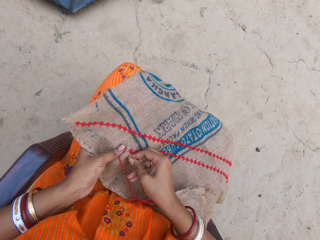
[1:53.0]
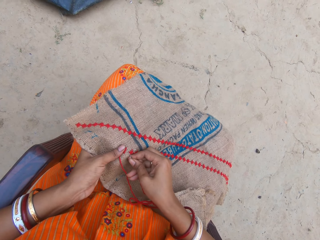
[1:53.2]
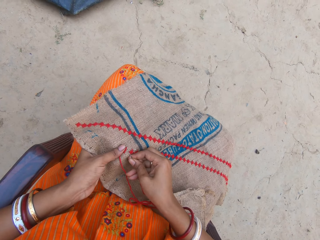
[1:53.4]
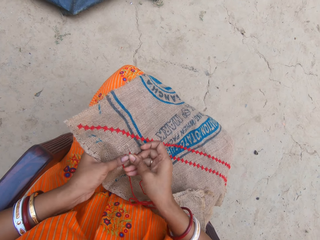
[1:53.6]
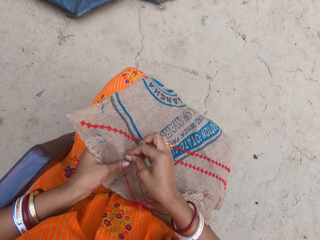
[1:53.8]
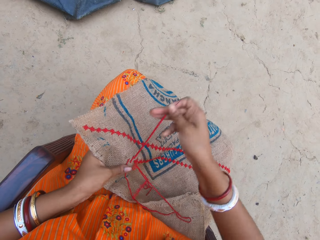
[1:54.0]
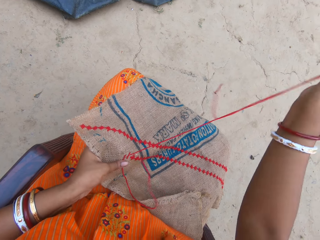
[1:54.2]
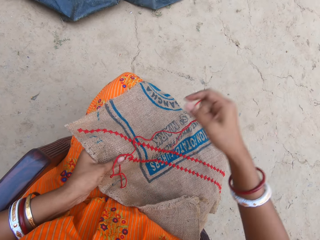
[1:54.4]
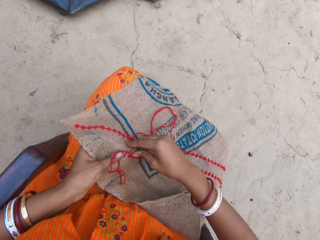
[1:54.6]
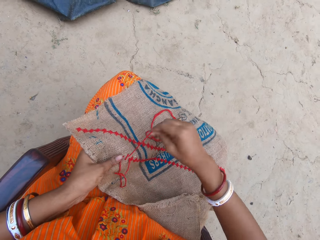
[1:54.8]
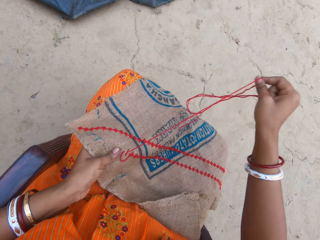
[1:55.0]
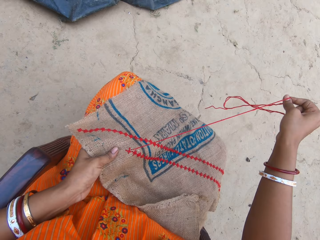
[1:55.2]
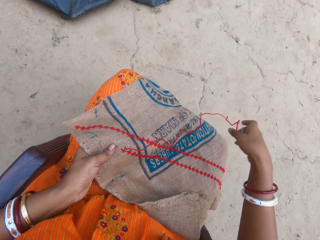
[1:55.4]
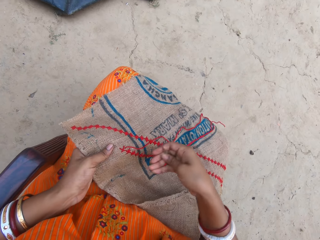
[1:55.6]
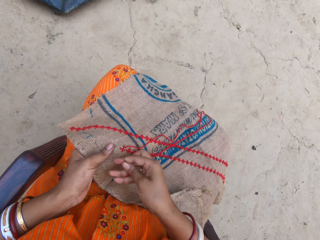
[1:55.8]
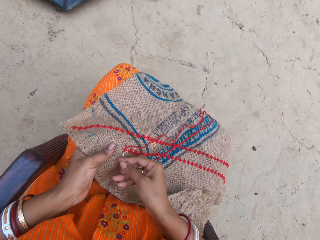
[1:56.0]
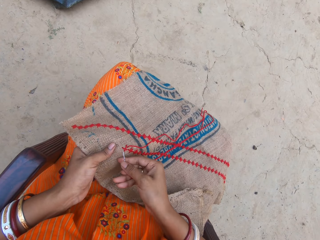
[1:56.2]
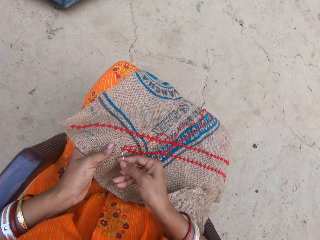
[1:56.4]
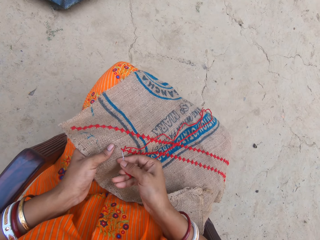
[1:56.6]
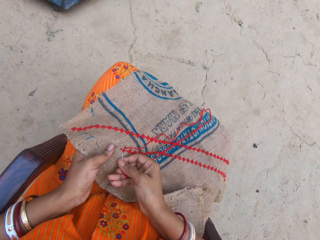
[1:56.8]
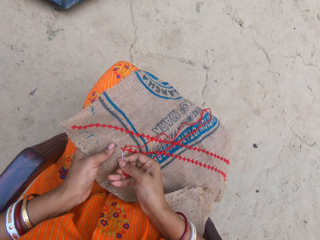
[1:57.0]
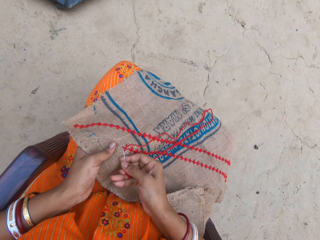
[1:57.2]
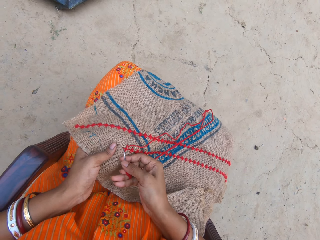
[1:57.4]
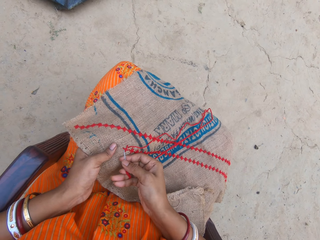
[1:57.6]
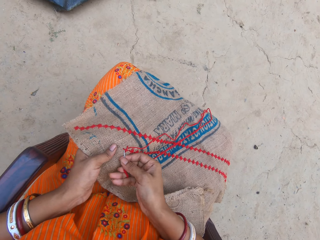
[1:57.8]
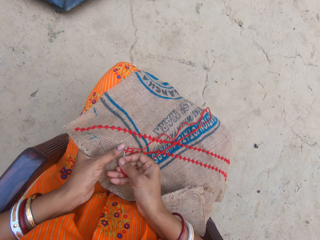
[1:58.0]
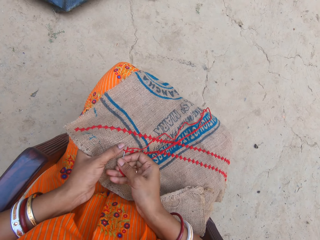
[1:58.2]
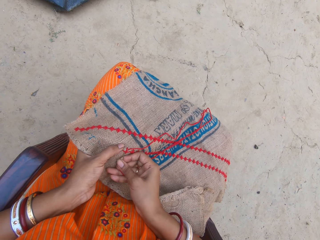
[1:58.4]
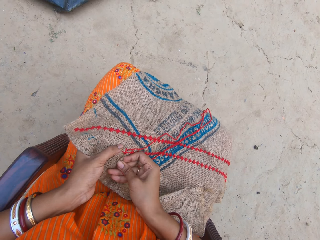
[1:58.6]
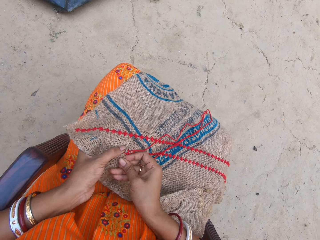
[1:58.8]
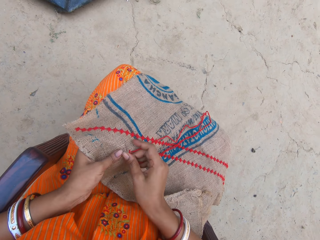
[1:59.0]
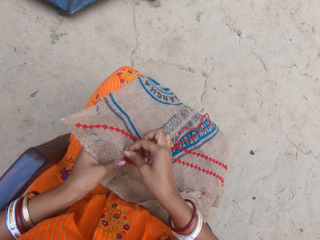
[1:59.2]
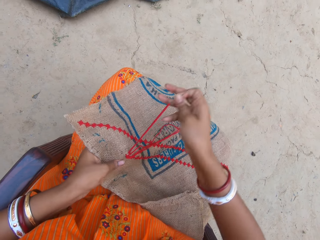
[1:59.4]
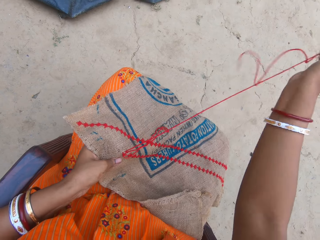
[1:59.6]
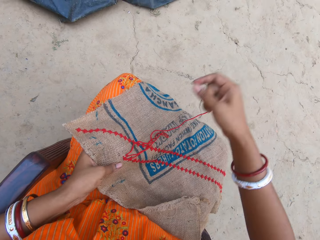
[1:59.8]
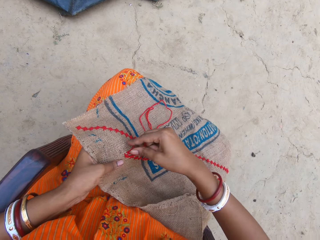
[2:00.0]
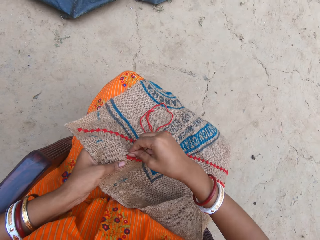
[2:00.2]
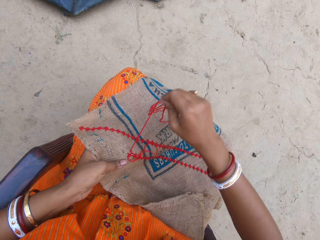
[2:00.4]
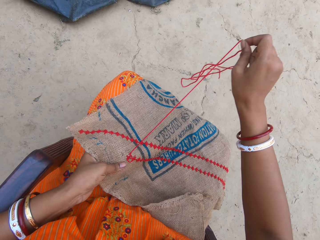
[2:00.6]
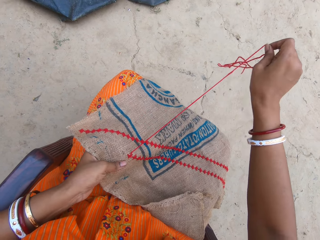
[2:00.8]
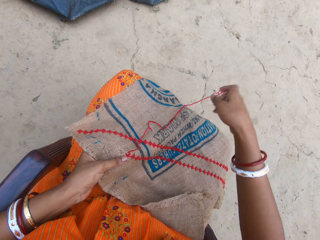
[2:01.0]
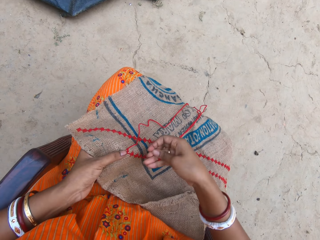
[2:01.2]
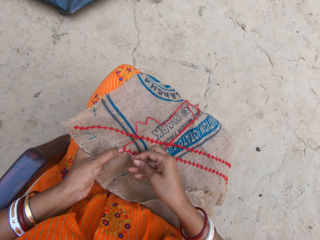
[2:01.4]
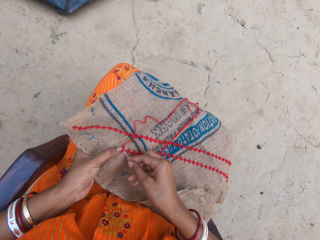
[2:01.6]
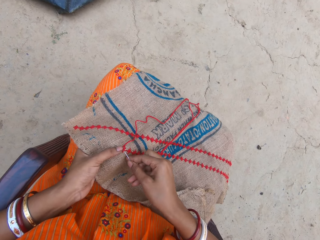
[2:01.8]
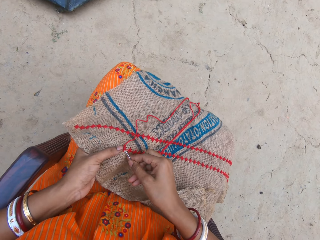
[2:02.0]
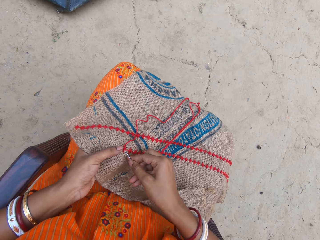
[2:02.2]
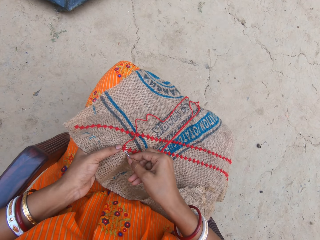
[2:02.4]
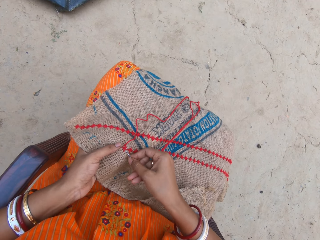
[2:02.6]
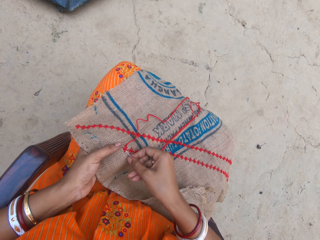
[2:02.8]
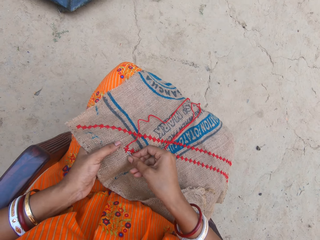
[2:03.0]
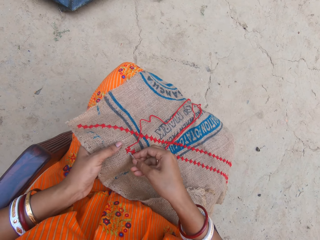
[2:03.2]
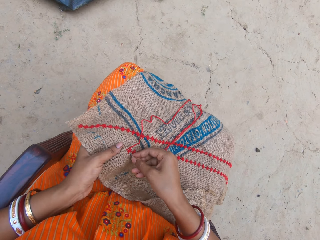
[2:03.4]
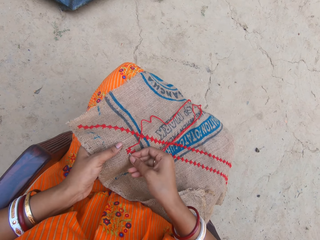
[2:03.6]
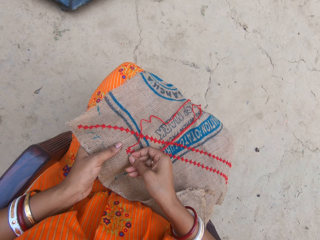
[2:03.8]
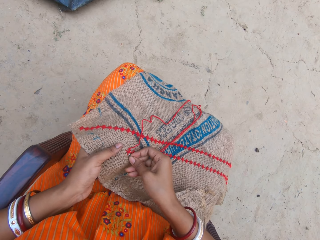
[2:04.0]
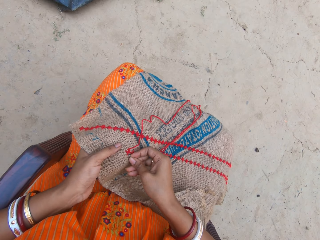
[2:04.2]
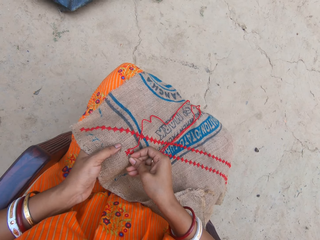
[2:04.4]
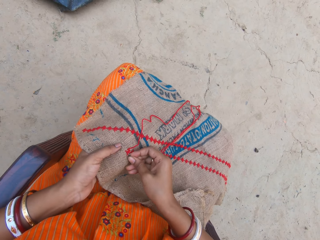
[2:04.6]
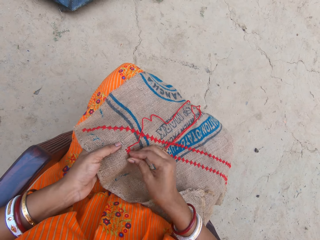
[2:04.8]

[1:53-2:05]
The camera wearer pulls the thread. They sew the fabric. They pull the thread. They sew the fabric.

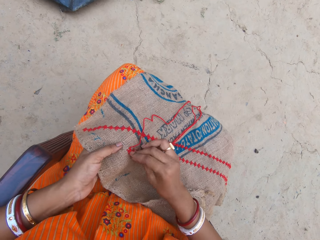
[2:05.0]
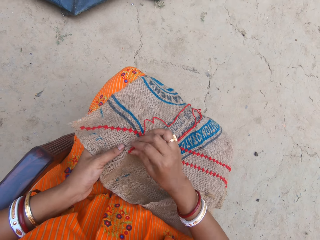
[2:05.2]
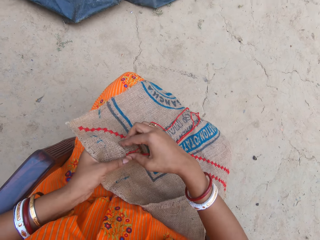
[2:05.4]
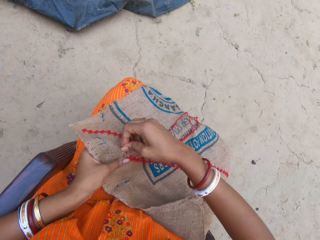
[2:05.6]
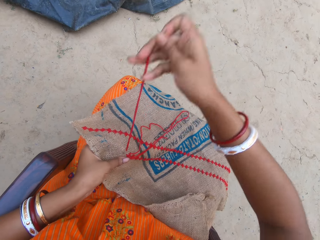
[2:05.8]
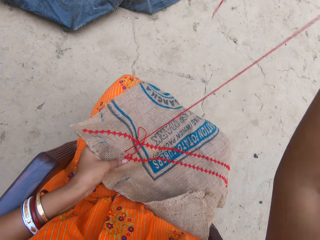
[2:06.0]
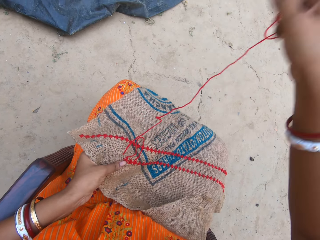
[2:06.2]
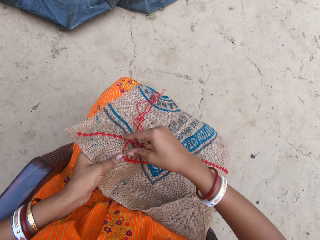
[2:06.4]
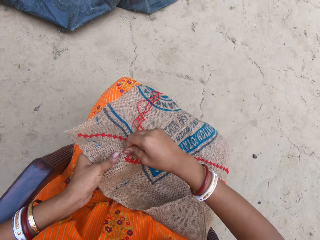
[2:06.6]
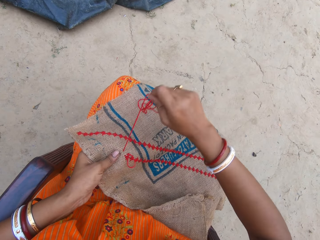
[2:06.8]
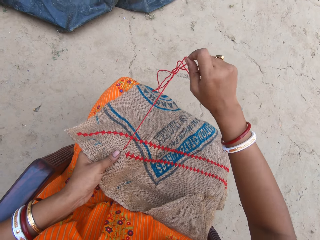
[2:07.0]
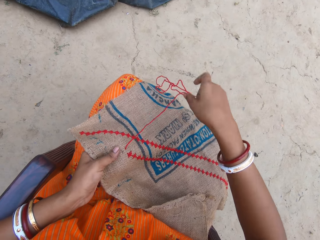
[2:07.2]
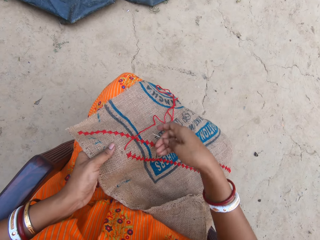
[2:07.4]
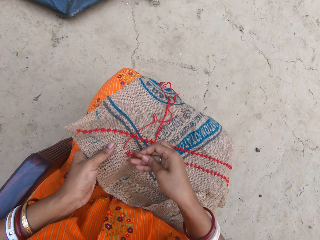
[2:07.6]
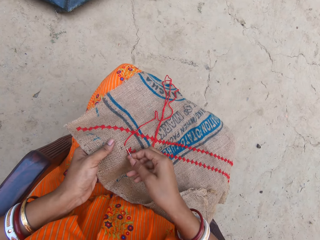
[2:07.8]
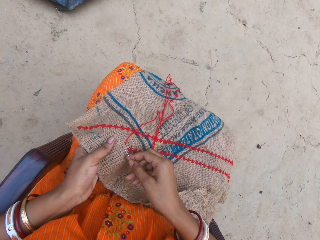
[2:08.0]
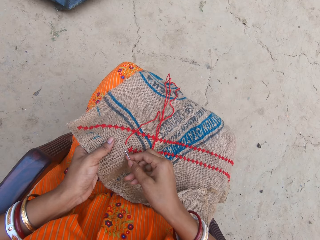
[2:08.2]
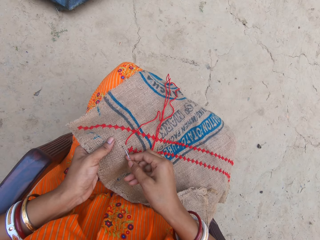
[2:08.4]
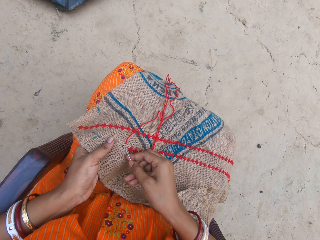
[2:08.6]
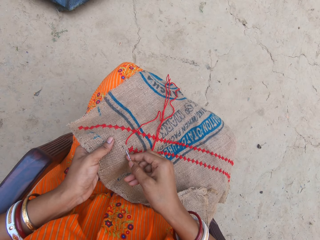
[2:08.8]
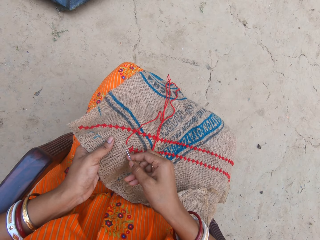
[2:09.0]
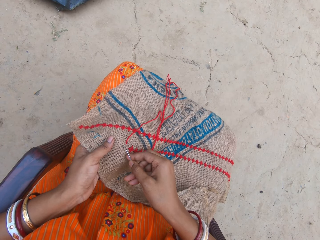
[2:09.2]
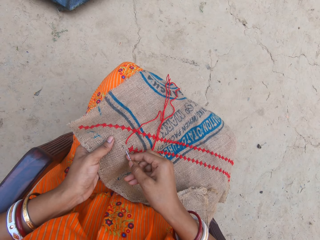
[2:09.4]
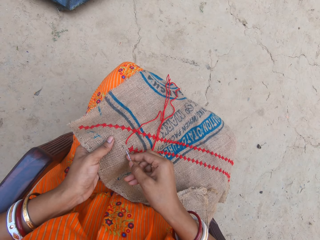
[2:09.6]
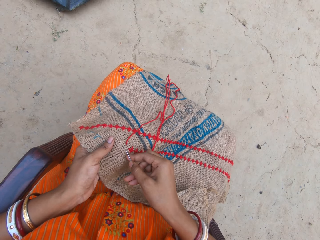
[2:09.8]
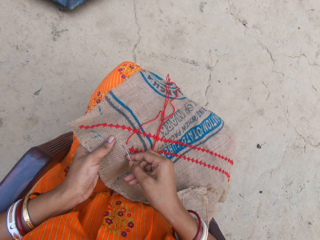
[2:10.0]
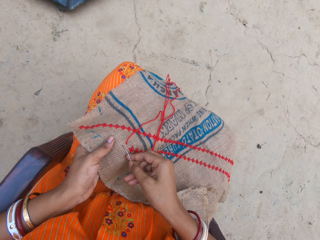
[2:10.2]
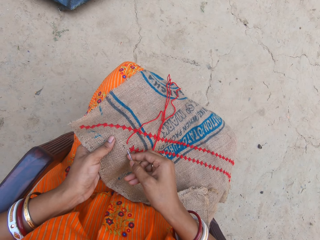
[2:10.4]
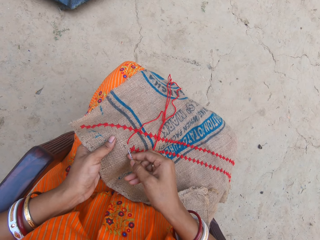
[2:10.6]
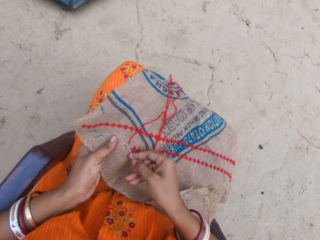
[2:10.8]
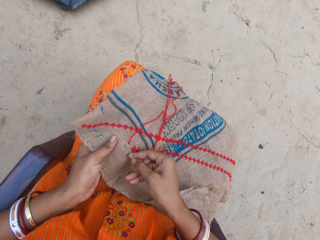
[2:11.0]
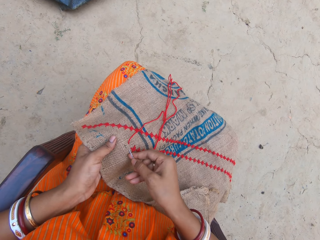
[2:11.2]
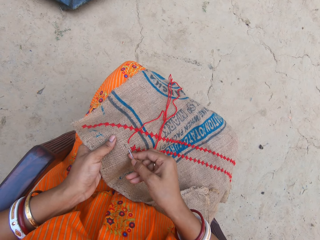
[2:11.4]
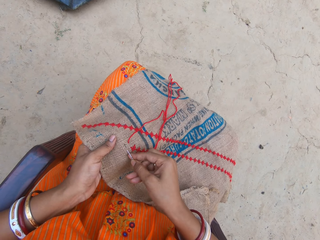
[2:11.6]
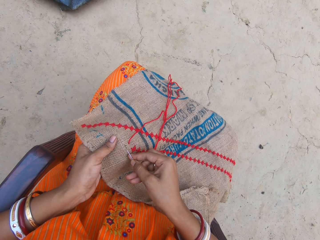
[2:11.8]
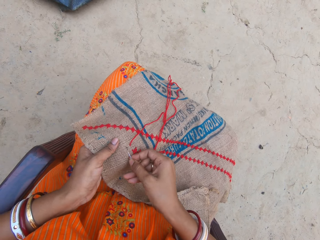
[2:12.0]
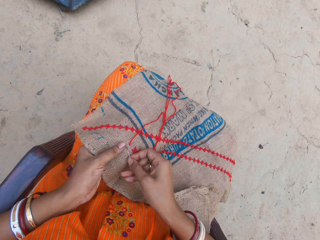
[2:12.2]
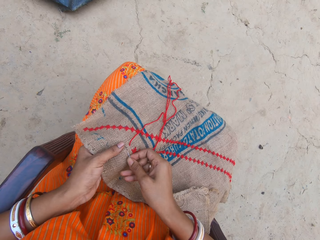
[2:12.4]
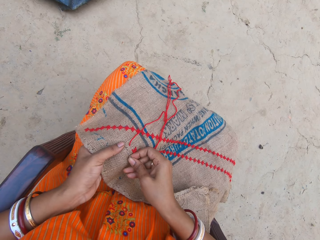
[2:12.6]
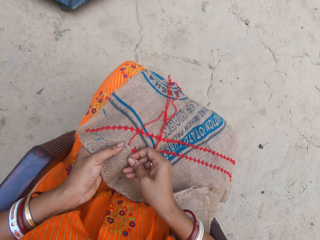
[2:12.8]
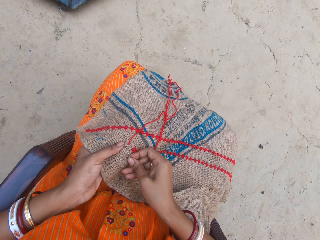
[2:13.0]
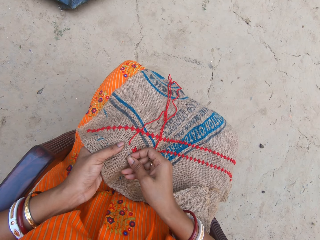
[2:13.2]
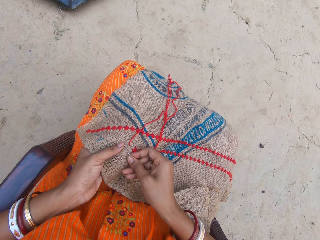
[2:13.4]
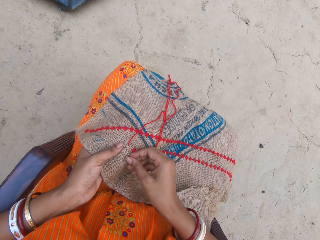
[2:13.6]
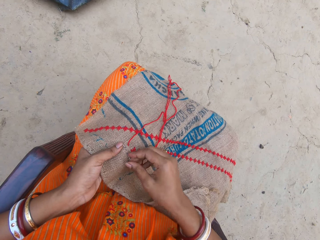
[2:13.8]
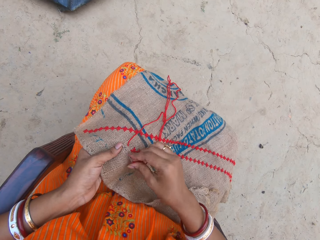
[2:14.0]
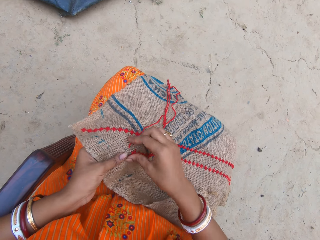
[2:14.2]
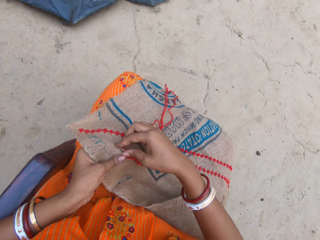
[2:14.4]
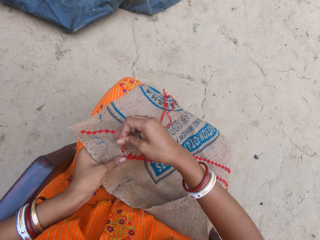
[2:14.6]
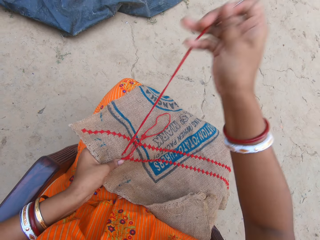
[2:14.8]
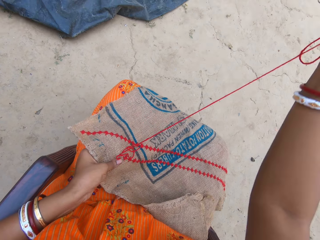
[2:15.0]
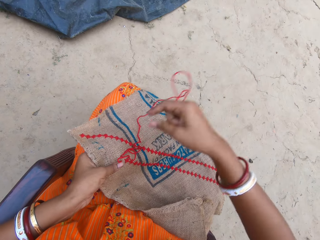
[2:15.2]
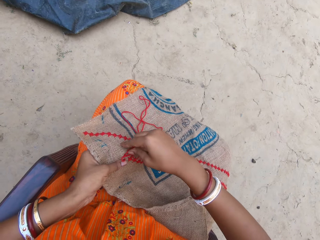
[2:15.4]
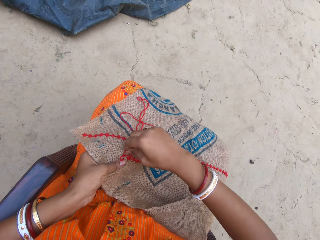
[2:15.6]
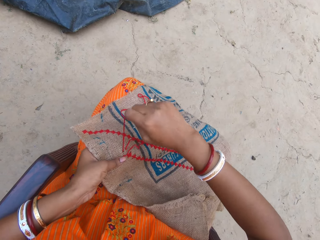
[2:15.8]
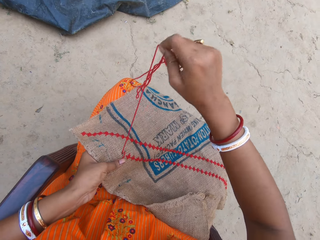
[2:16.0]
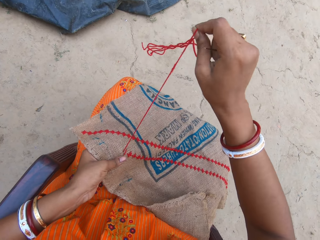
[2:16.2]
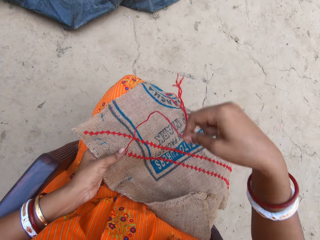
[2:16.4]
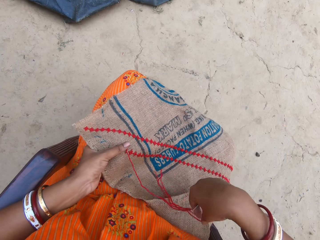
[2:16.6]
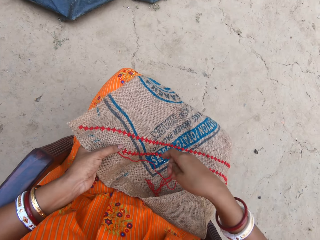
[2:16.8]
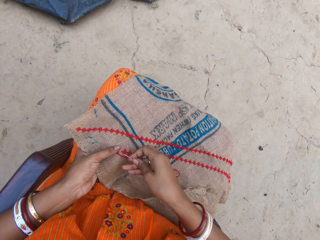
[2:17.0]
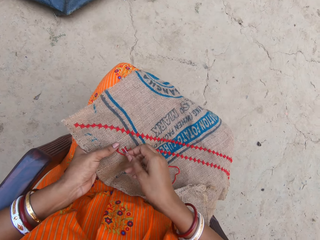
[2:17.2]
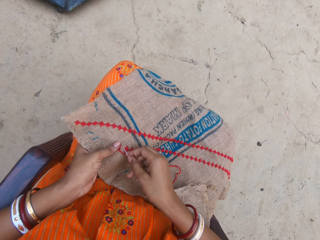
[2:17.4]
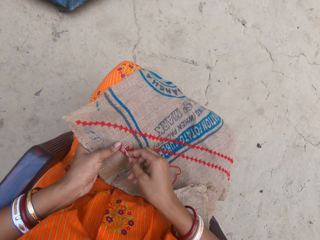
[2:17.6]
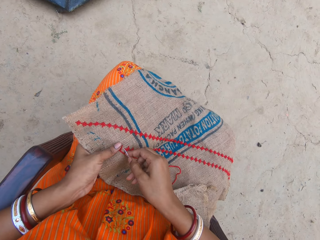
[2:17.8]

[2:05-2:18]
The camera wearer pulls the thread. They sew the fabric. They pull the thread.
